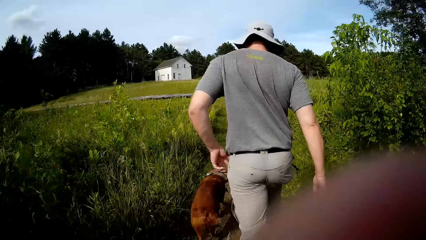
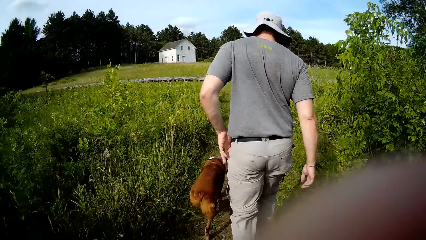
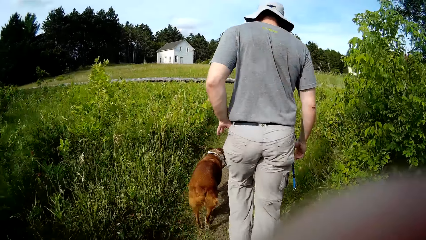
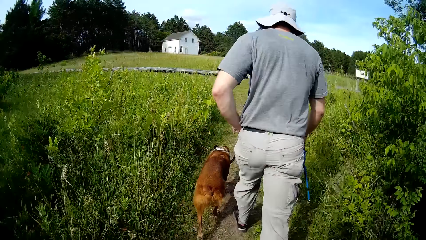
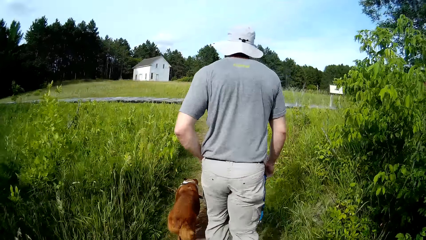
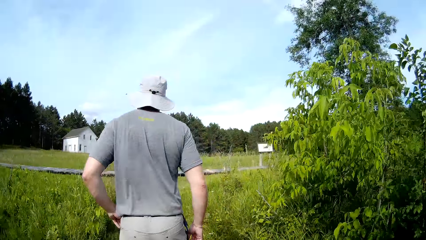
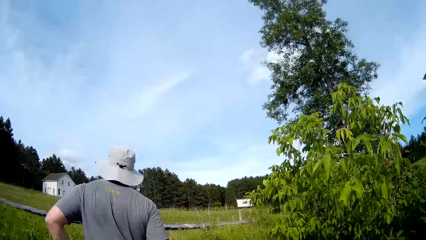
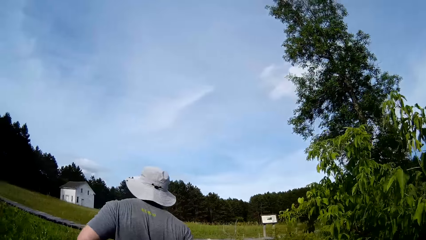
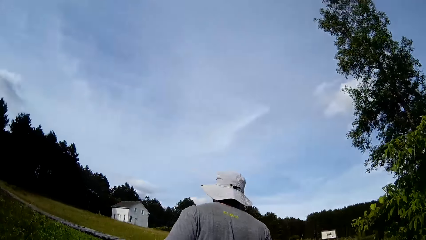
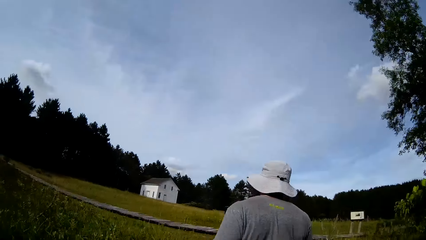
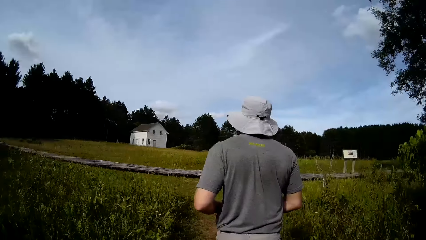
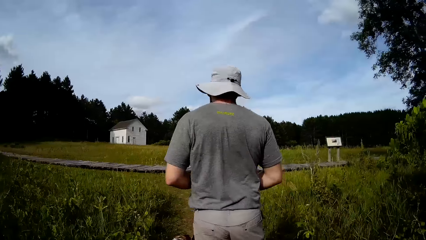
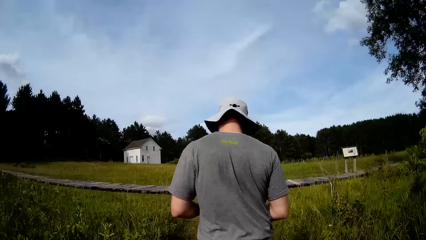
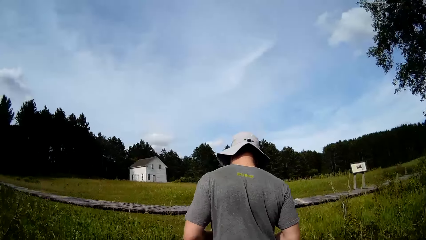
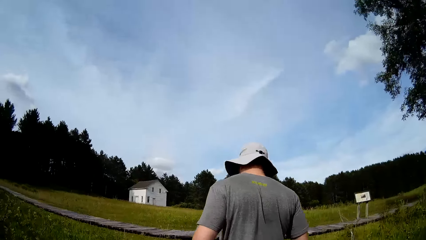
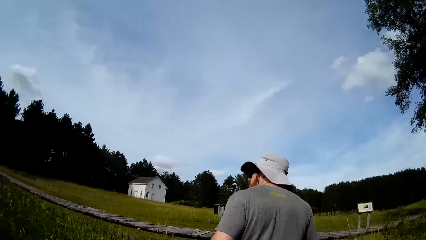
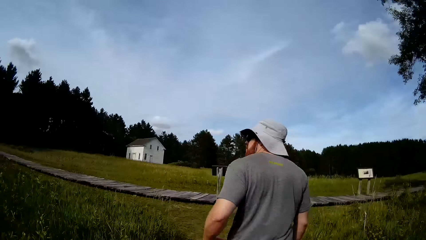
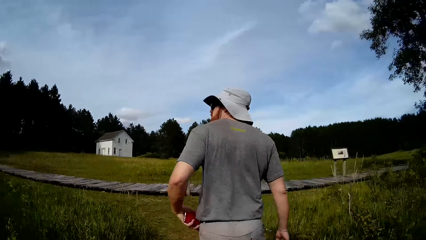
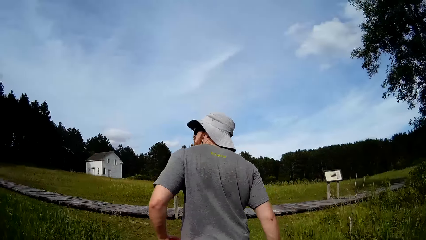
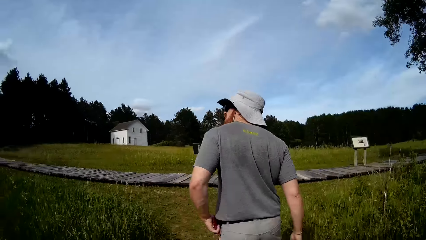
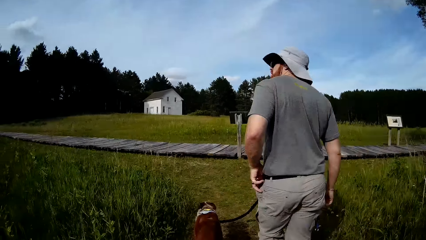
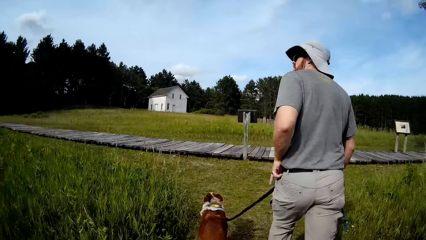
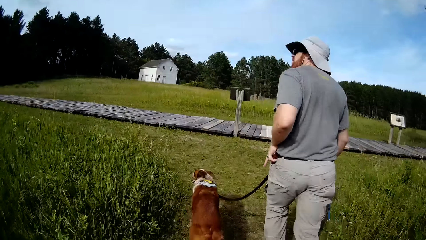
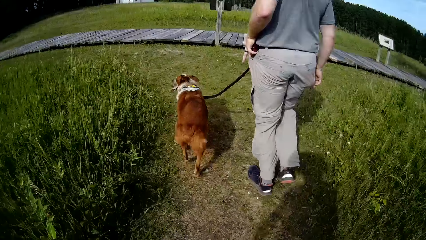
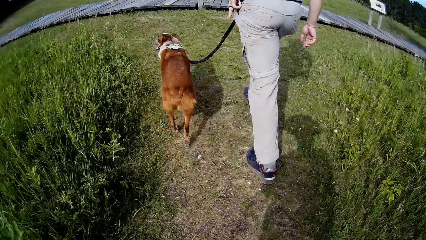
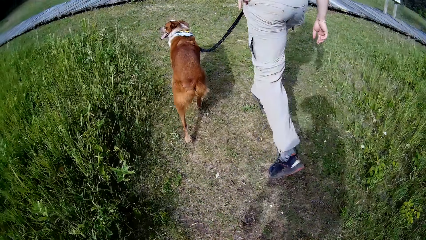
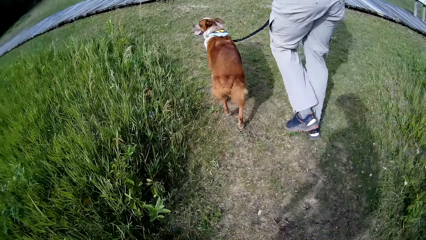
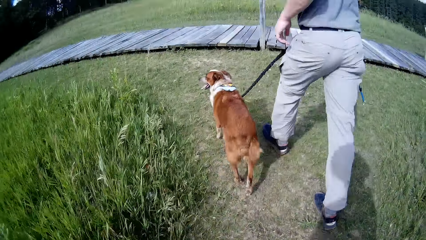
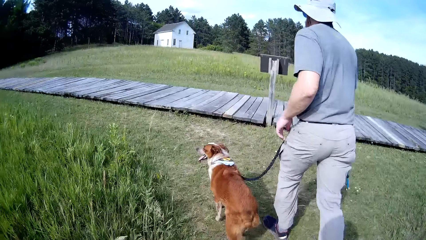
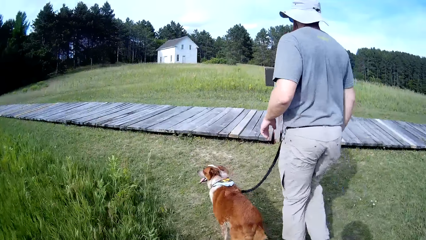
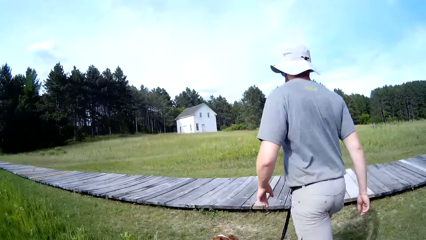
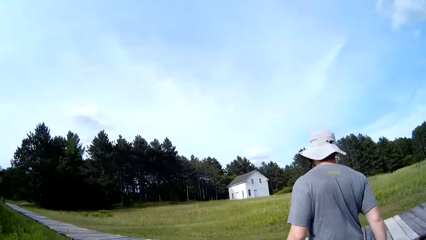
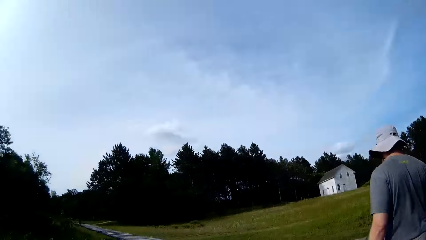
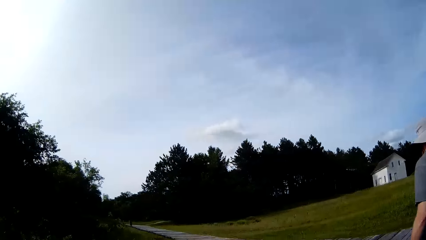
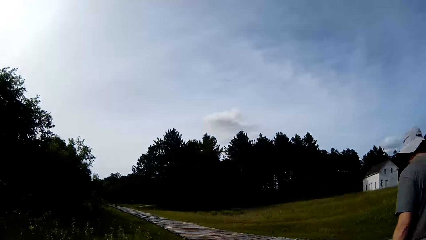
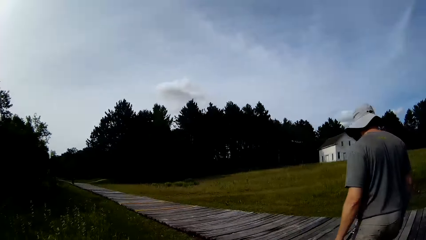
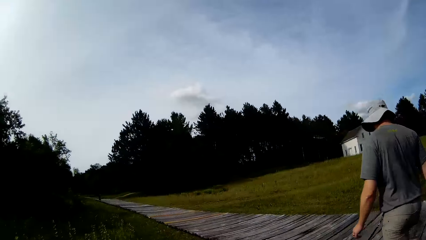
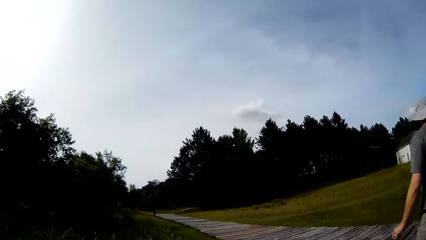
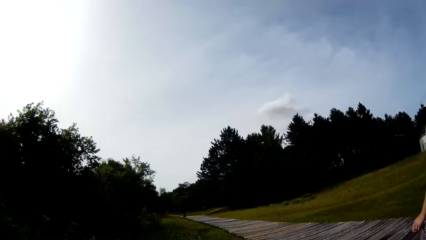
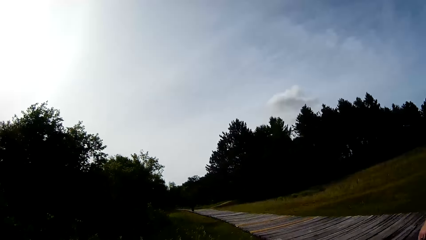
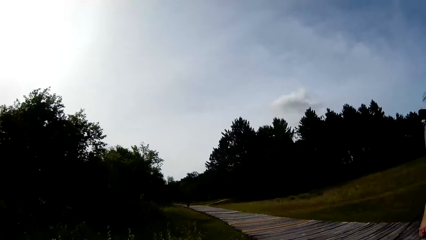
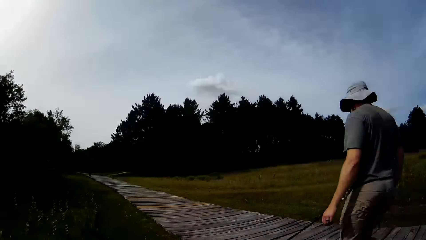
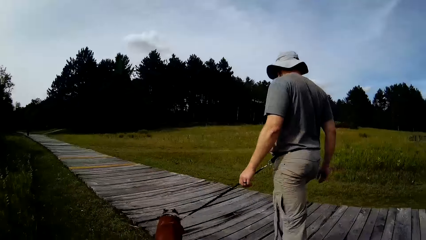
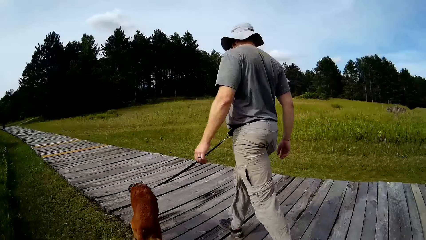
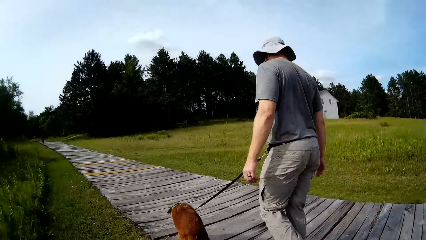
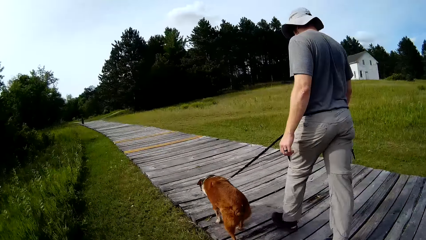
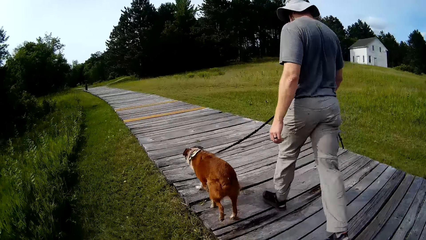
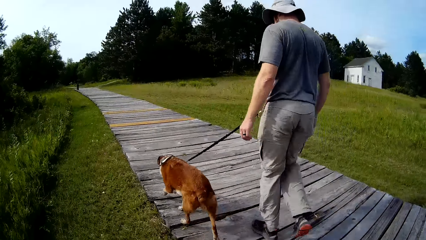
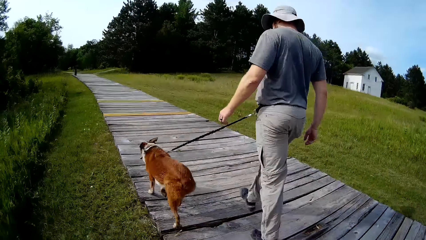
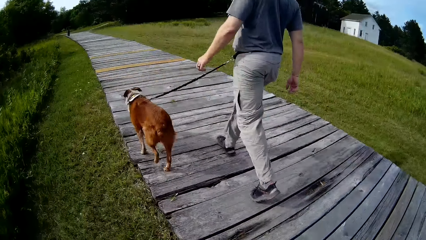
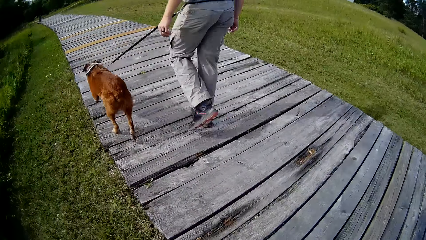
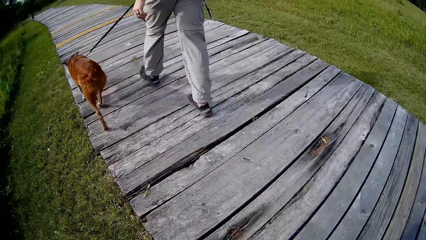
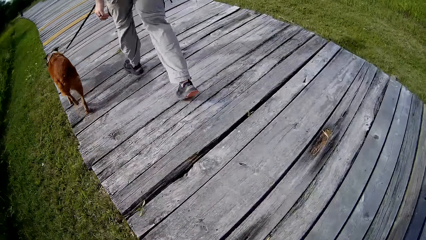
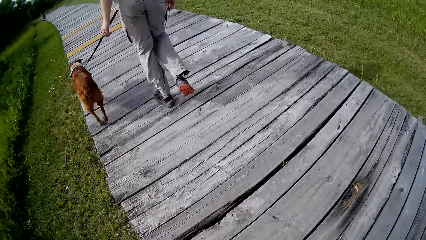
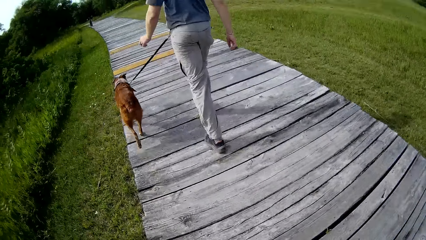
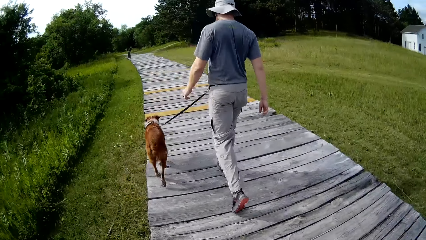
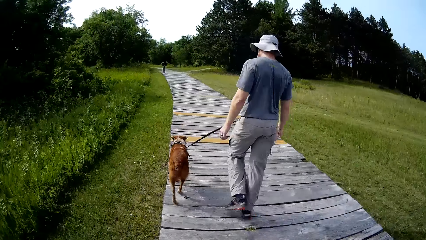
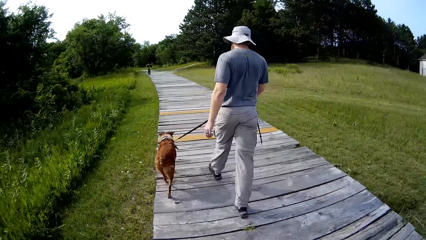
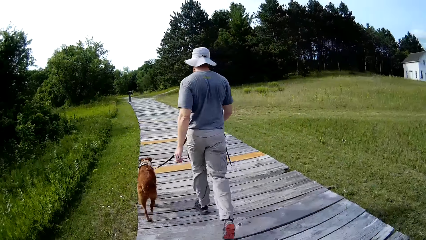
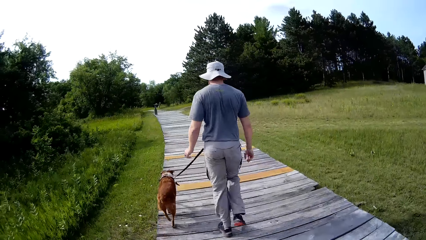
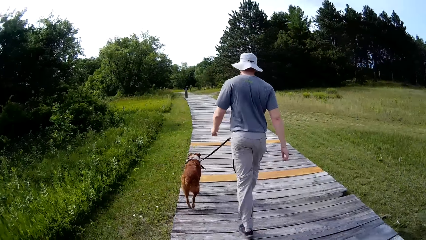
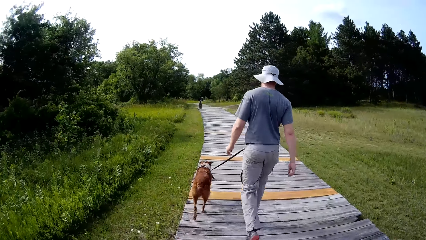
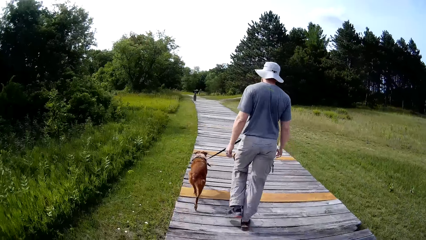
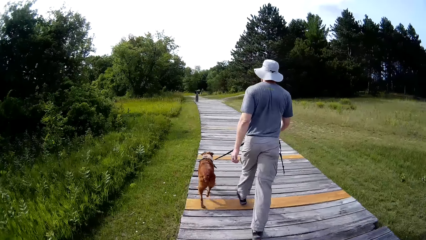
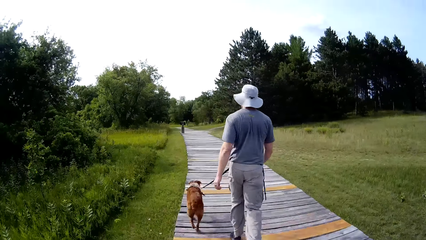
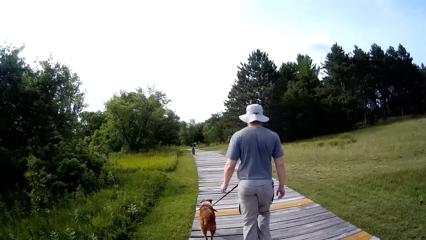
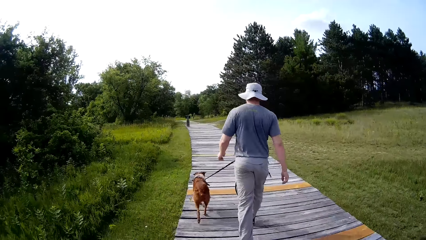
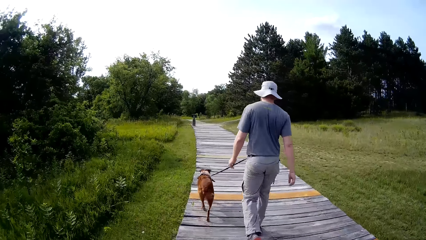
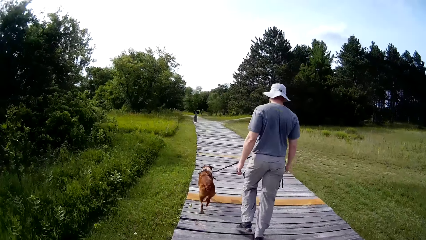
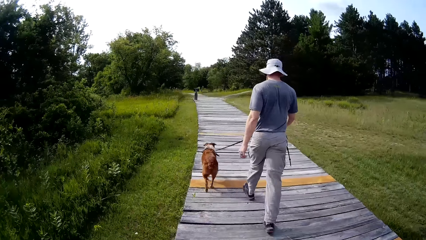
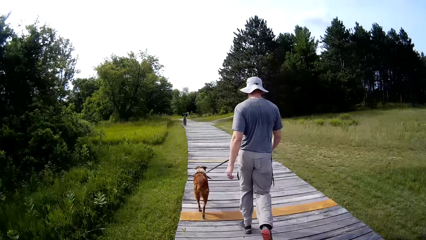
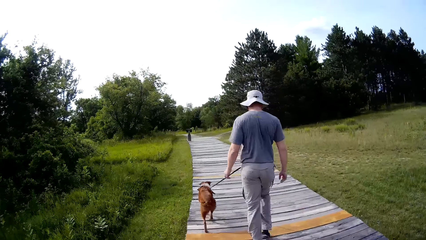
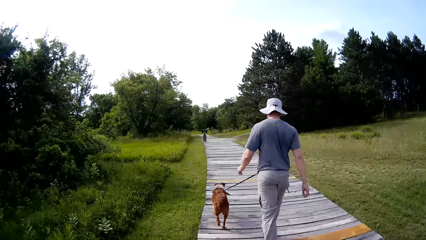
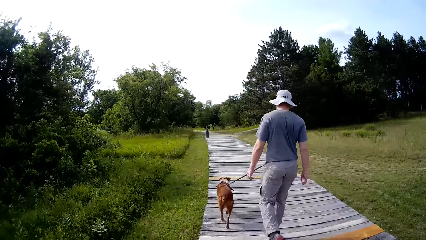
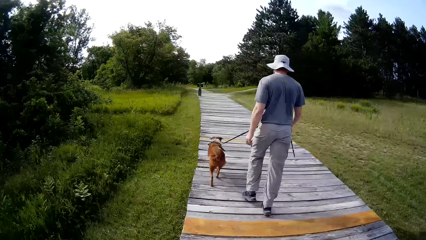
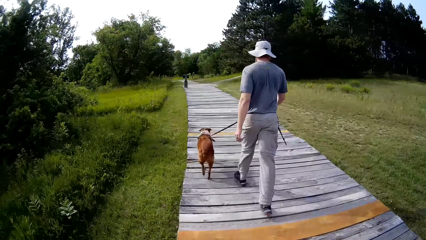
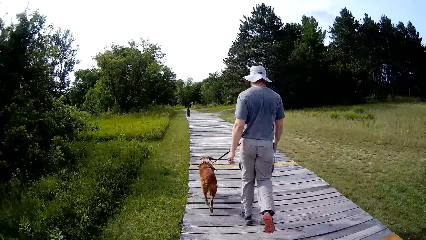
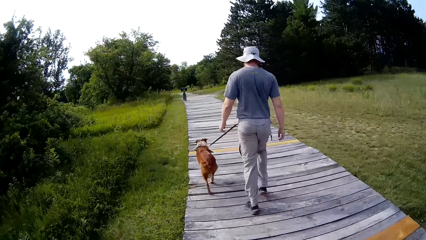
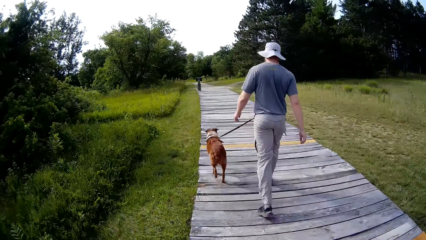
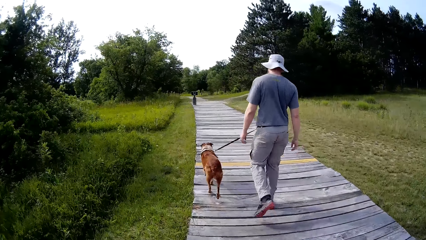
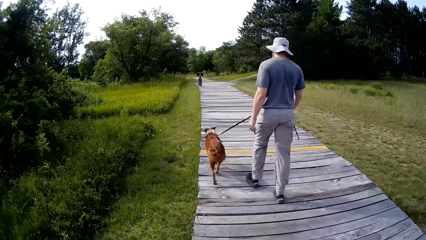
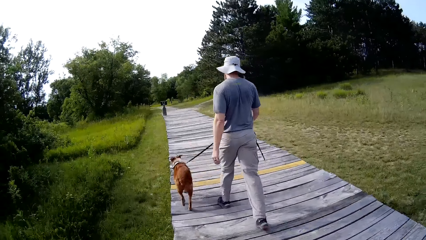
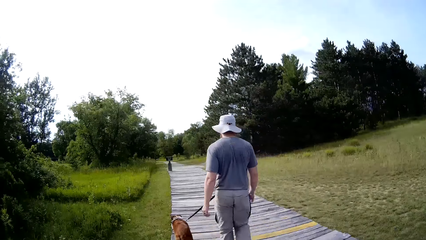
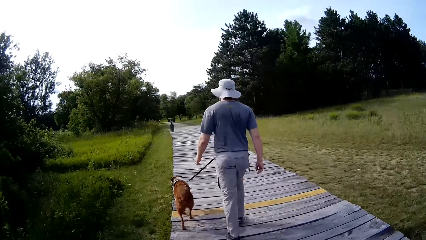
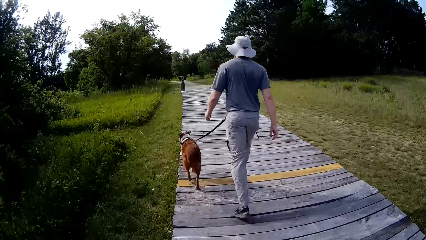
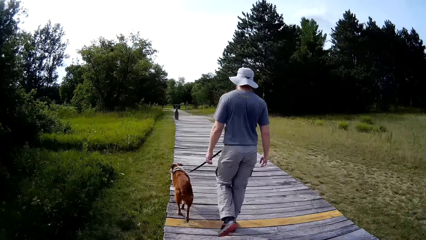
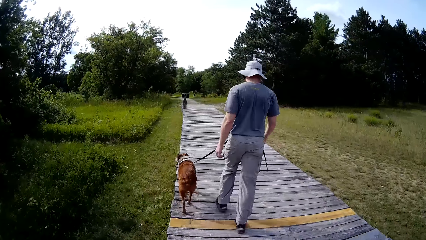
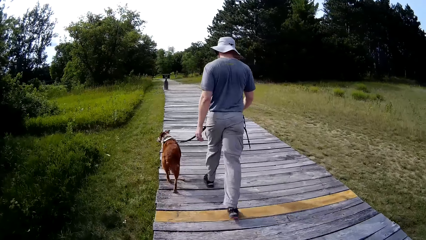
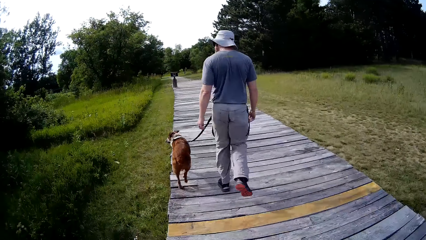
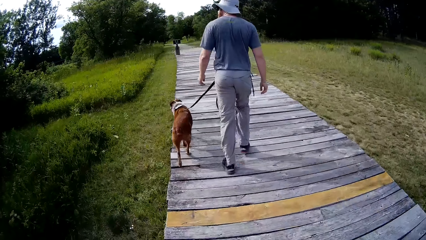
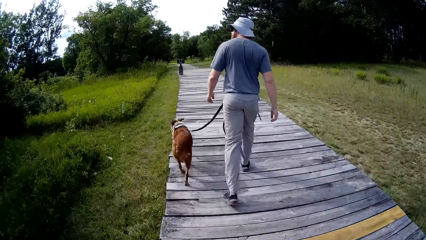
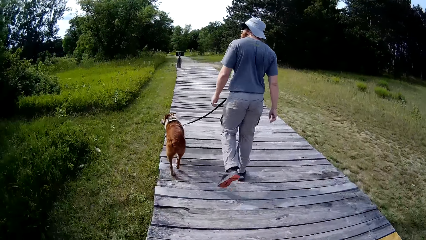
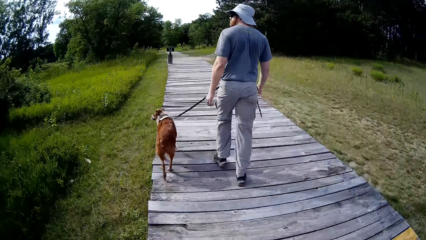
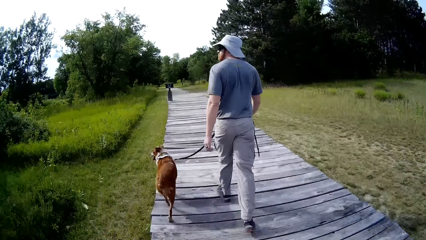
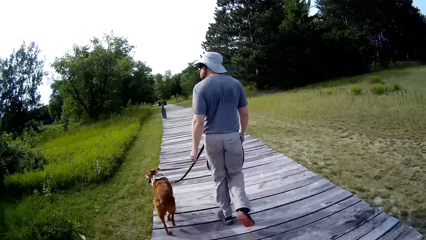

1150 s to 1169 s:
A man walks in the walkway with a dog. The man walks the dog upon the wooden path.
